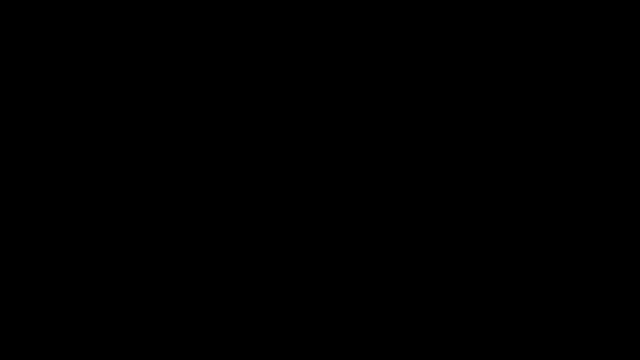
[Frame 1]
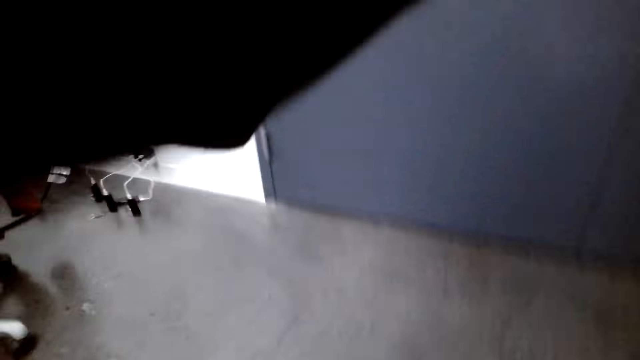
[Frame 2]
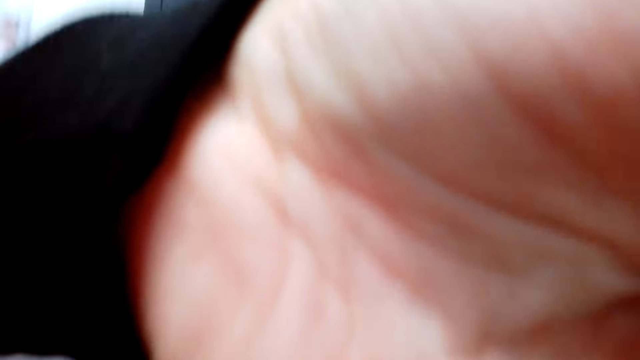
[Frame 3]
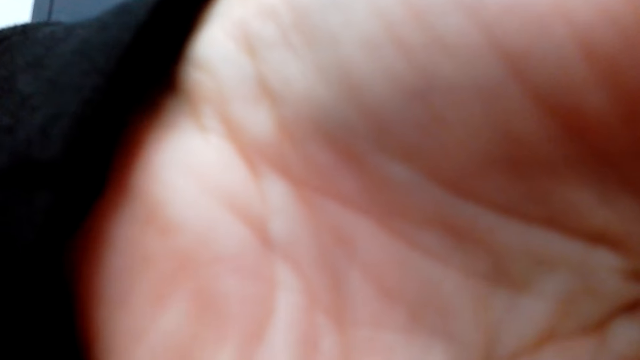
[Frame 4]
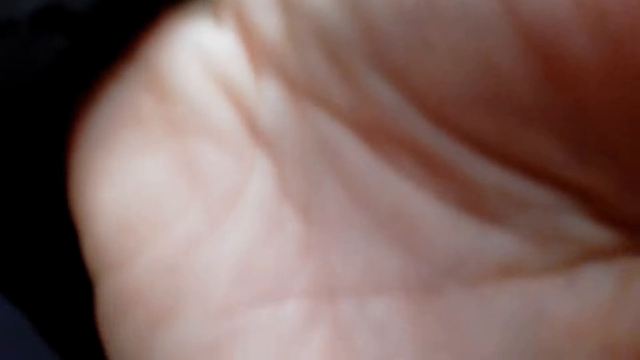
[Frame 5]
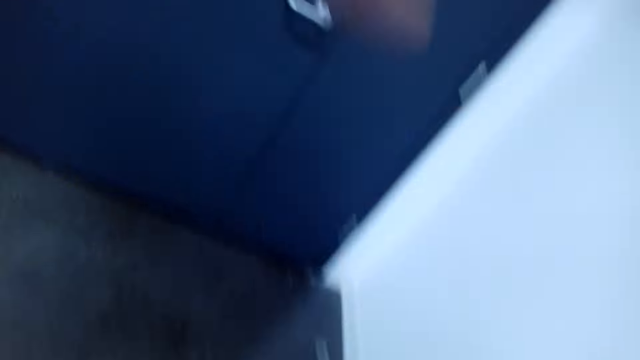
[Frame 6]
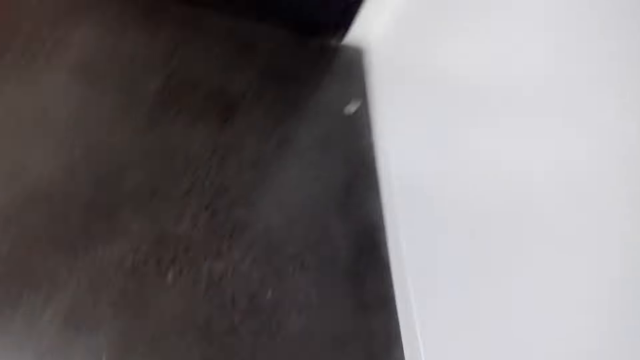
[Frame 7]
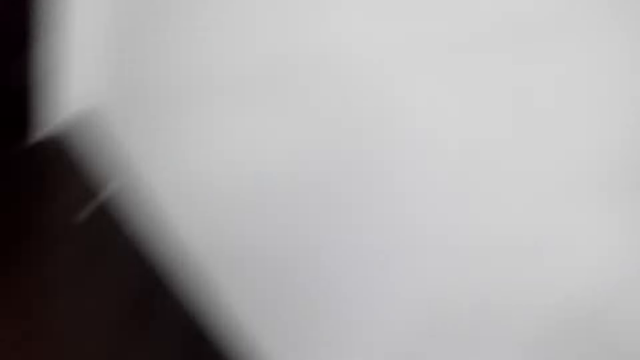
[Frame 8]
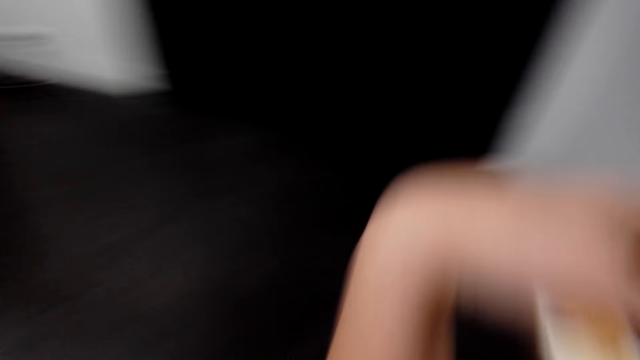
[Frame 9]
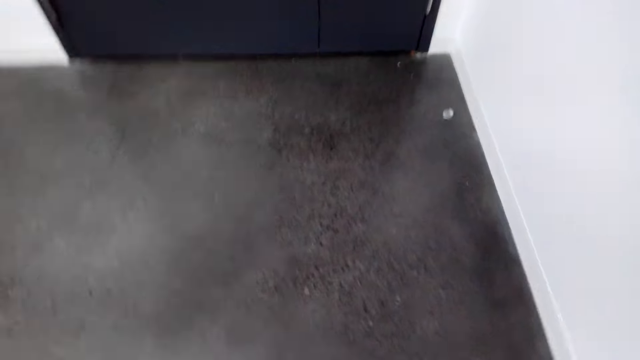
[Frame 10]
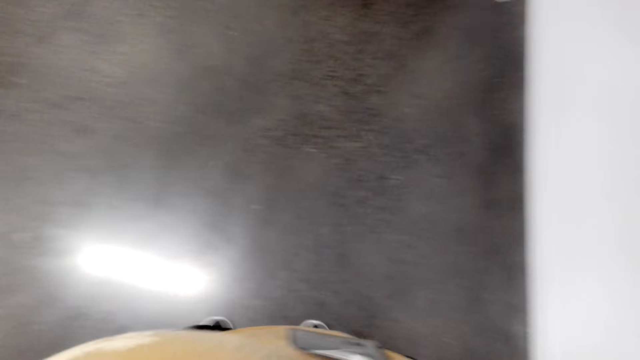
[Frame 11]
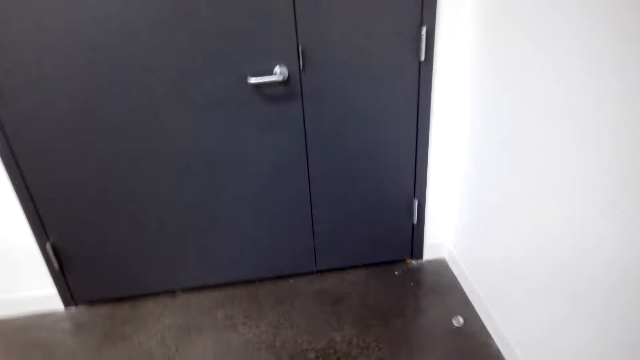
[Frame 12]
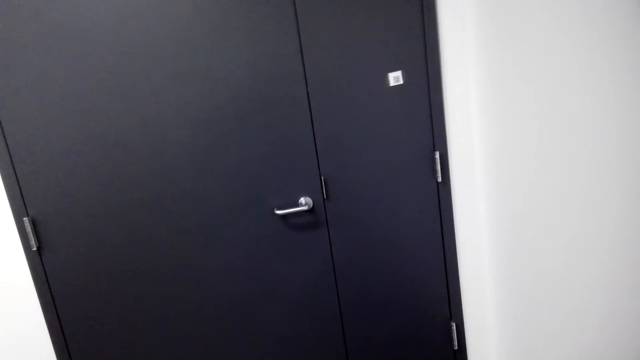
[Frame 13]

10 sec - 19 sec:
The camera wearer fixes the camera.

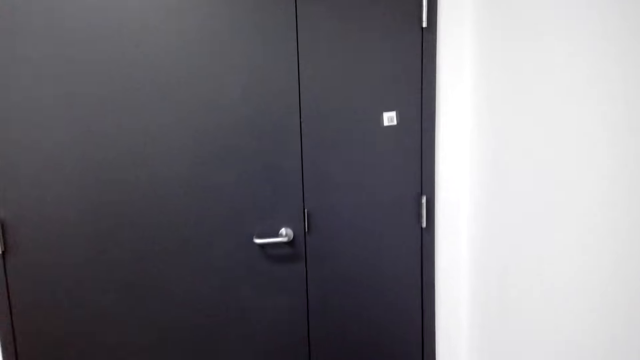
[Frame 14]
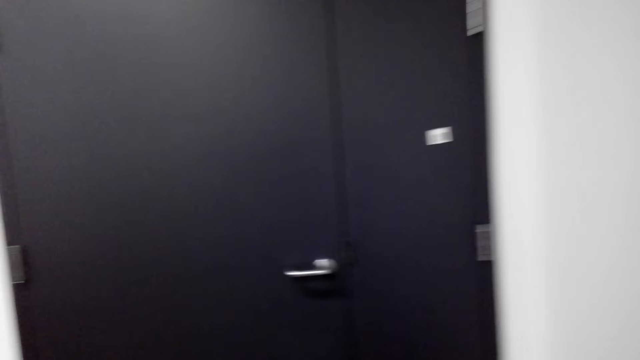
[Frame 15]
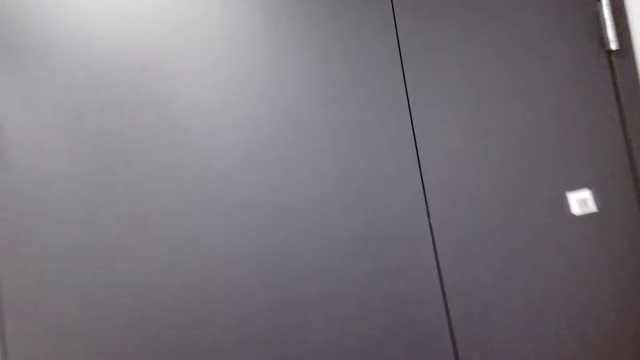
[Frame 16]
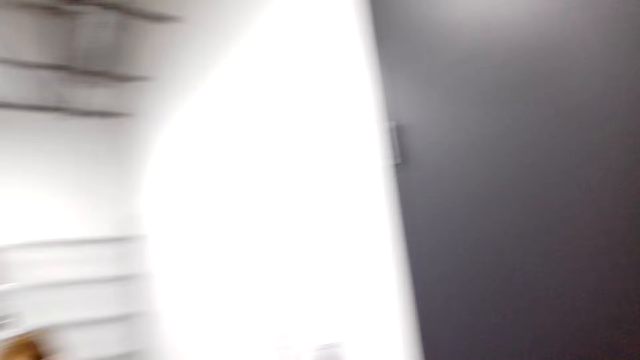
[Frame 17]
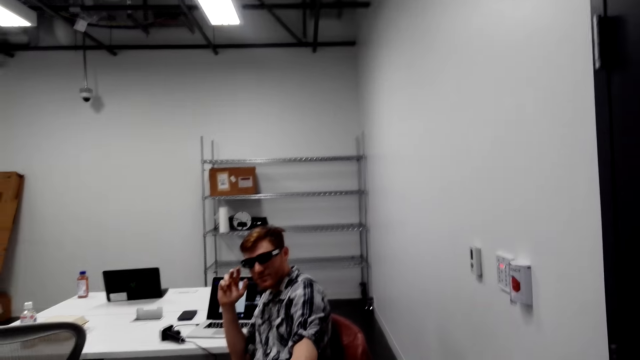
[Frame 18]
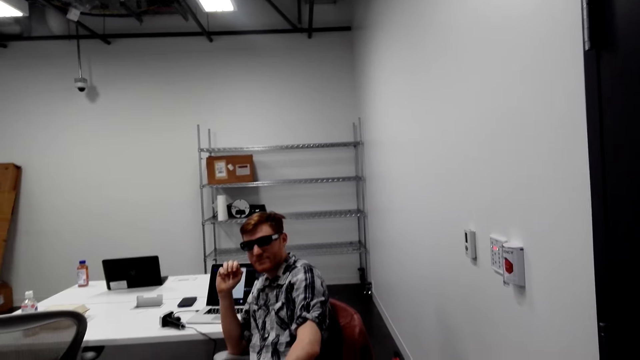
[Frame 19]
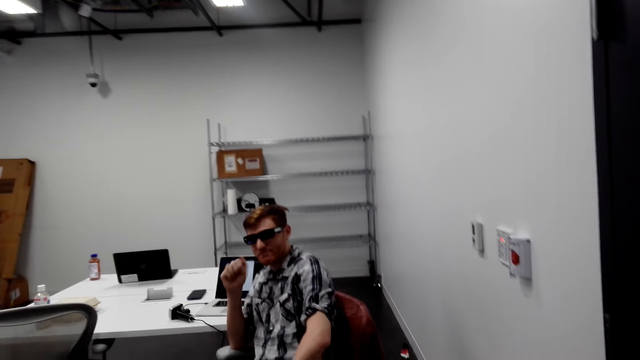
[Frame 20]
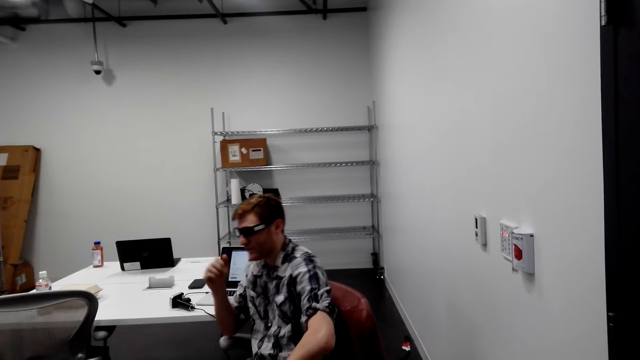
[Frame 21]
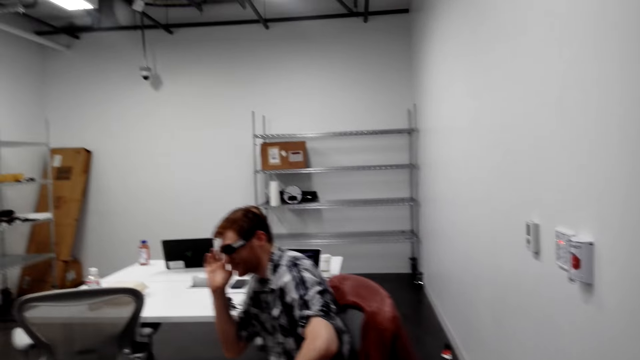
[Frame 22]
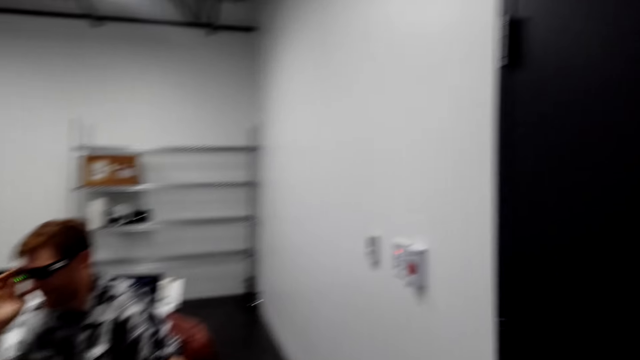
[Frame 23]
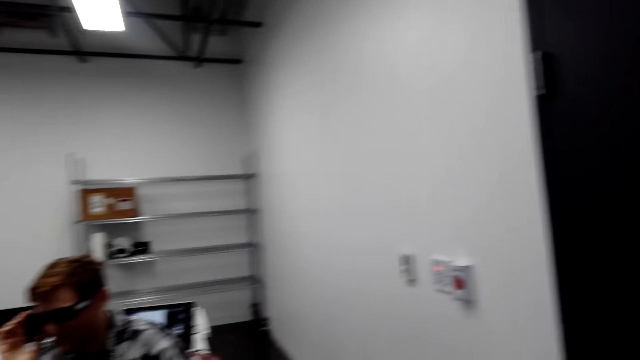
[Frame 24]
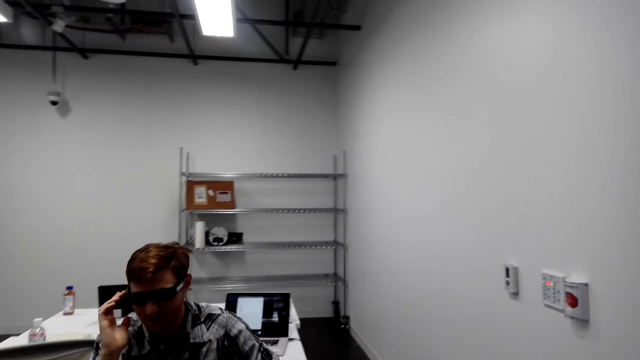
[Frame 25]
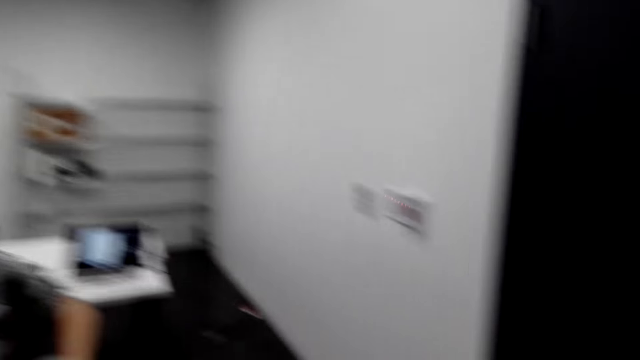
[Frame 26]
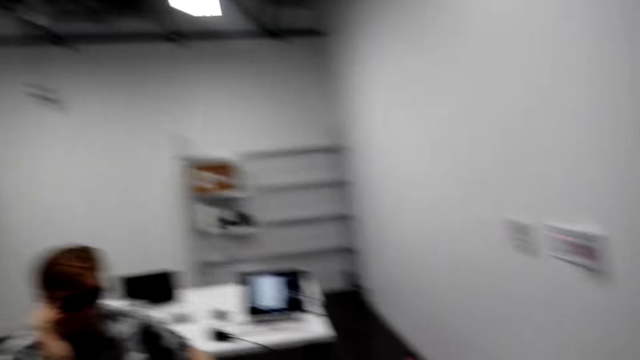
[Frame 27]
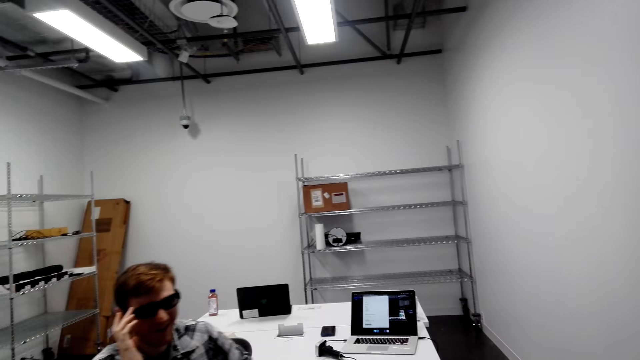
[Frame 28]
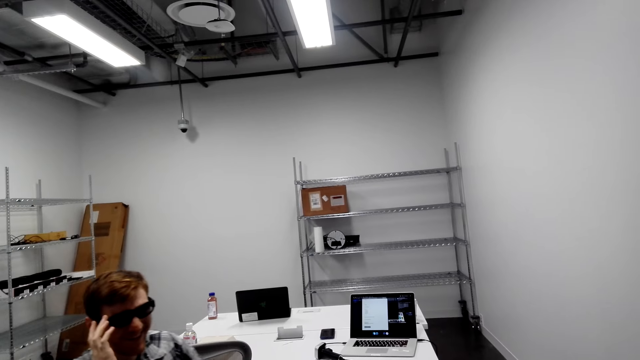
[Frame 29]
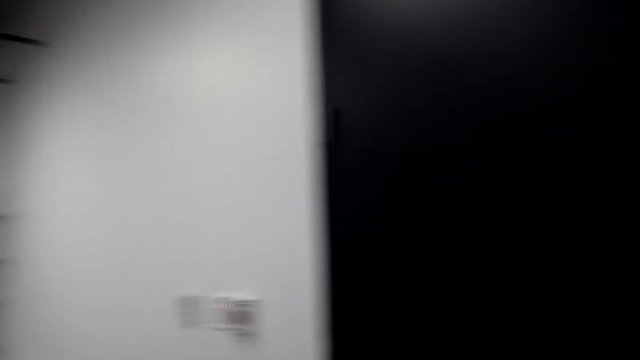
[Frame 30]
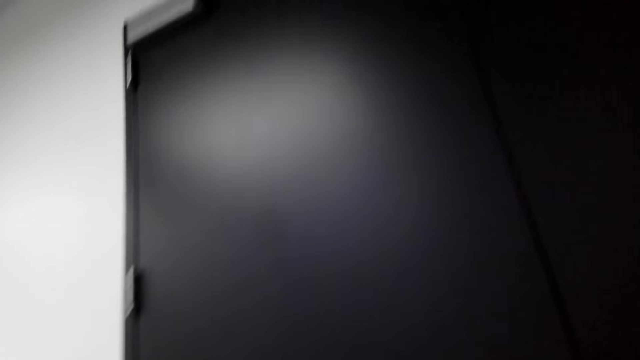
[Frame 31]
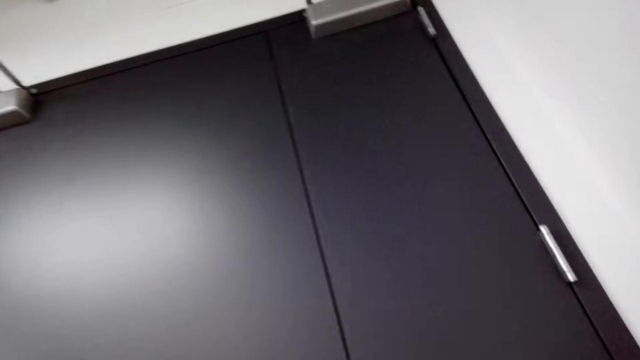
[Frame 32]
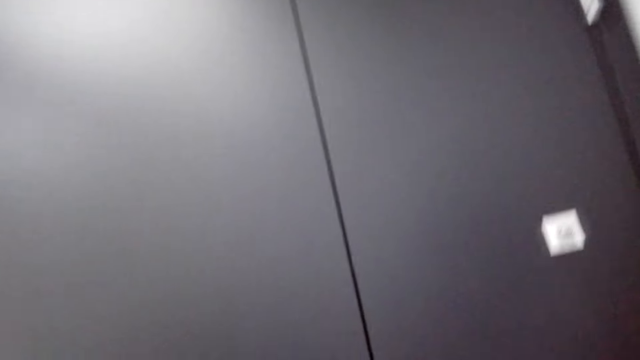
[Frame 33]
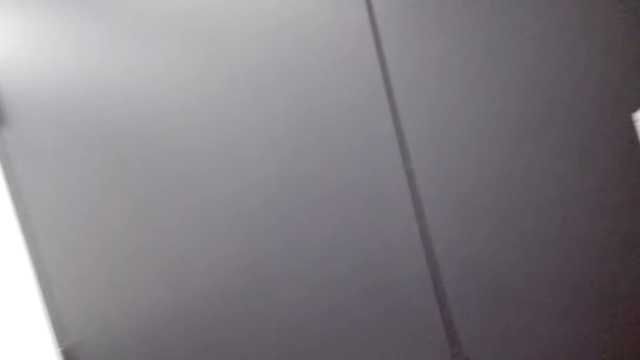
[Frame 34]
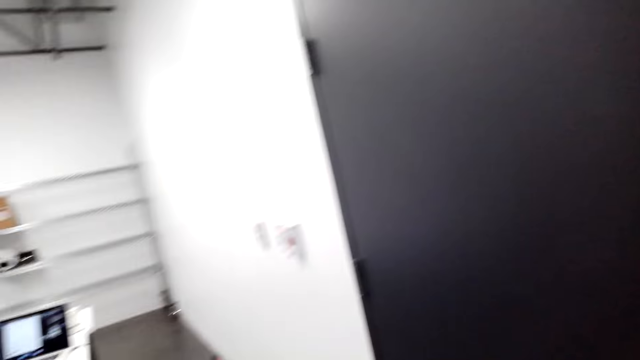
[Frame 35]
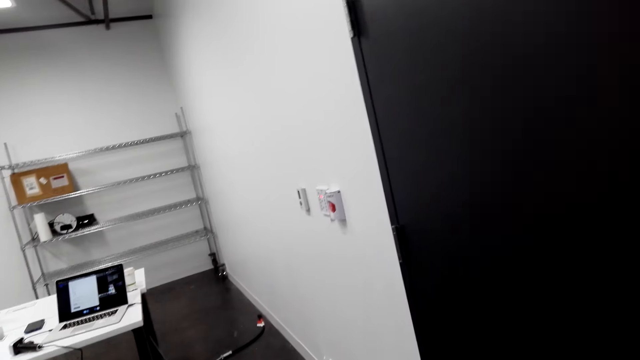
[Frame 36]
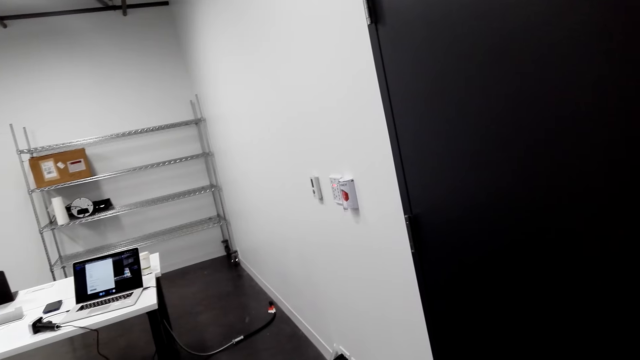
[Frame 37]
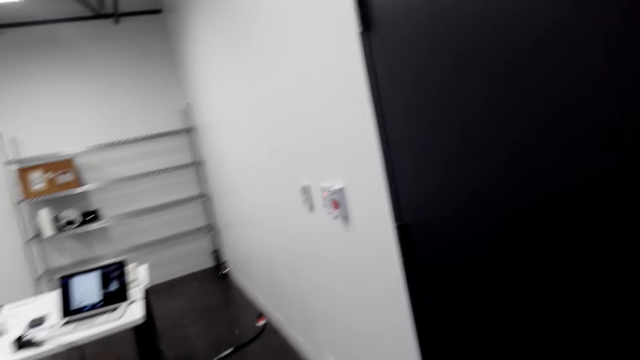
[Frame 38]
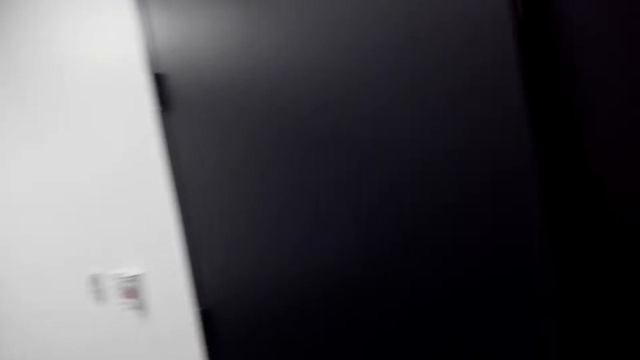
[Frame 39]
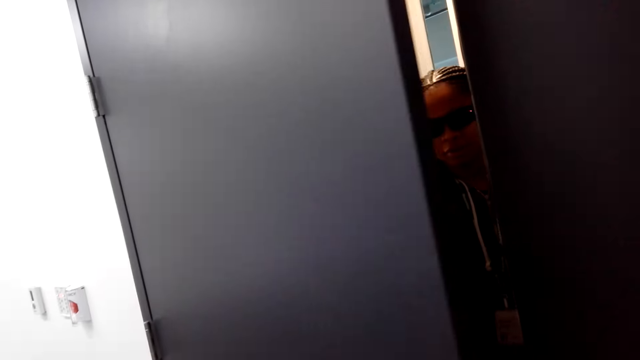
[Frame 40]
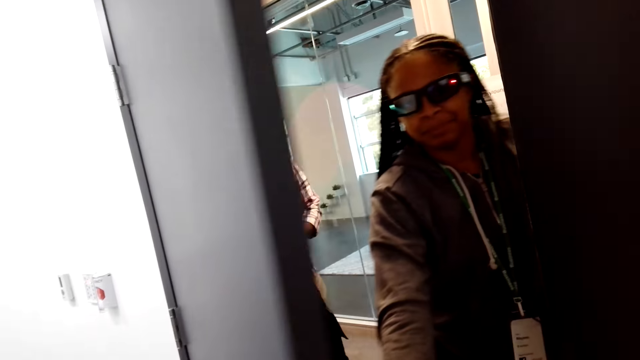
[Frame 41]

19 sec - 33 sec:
The camera wearer looks at a person. She talks to the person. She knocks the door. The person nods his head at the camera wearer. The person gives the camera wearer a thumbs up. The person talks to the camera wearer. The camera wearer talks to the person. She talks. She moves her head. Another person opens the door.
